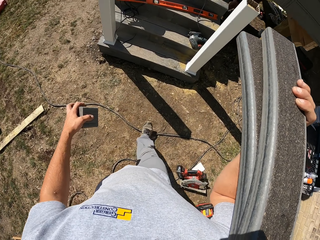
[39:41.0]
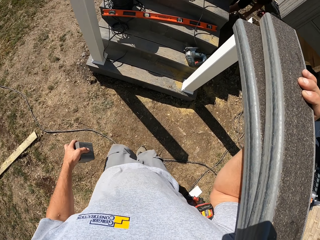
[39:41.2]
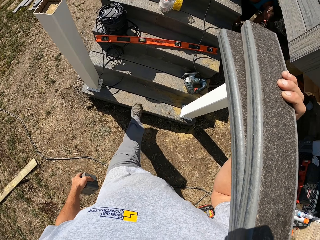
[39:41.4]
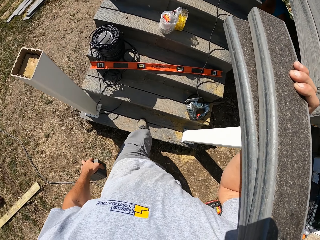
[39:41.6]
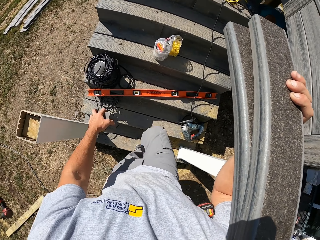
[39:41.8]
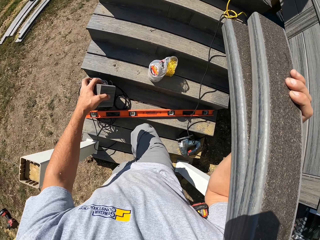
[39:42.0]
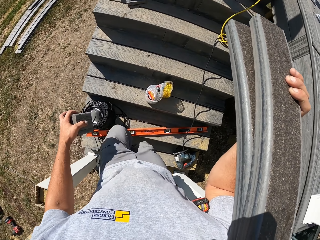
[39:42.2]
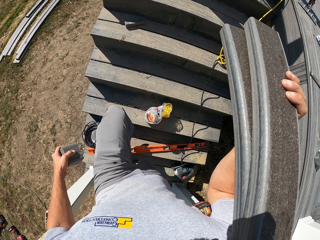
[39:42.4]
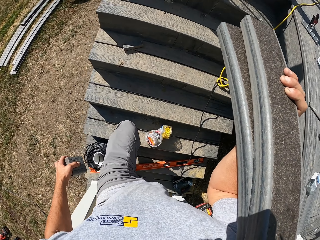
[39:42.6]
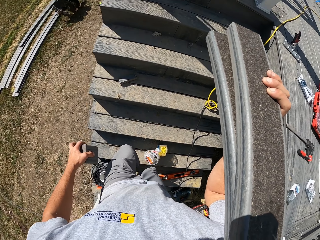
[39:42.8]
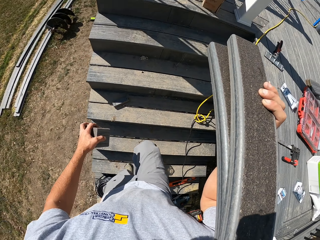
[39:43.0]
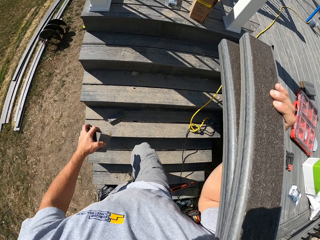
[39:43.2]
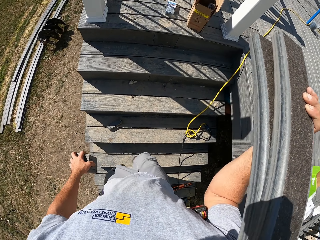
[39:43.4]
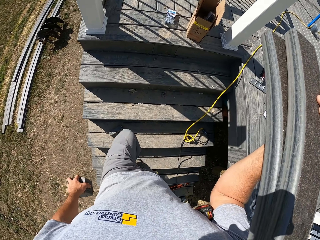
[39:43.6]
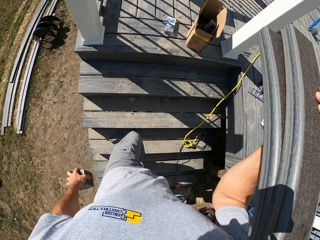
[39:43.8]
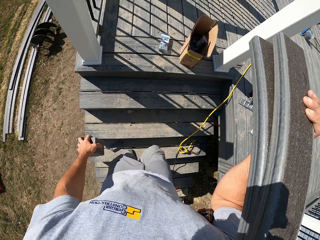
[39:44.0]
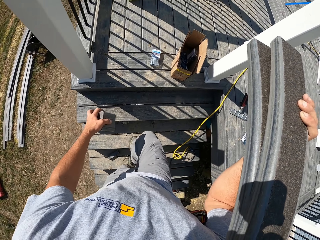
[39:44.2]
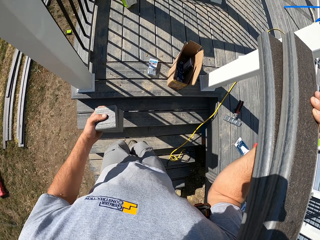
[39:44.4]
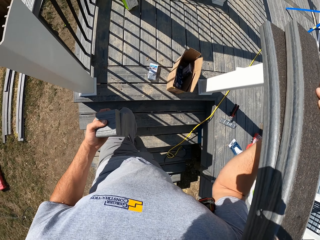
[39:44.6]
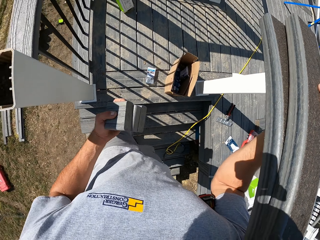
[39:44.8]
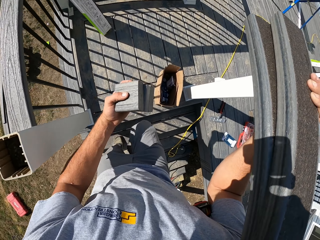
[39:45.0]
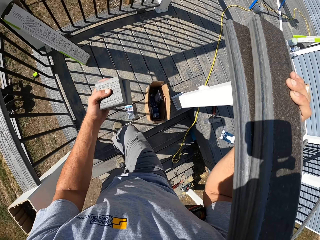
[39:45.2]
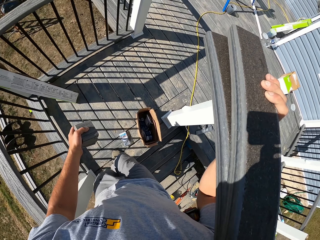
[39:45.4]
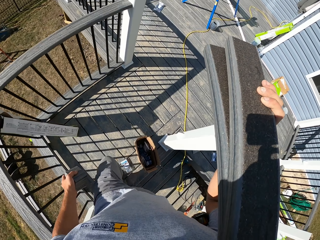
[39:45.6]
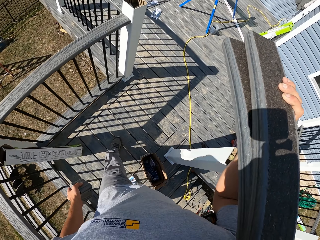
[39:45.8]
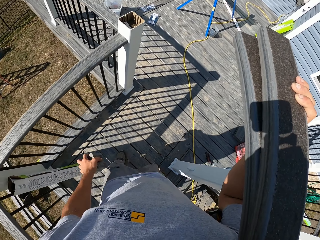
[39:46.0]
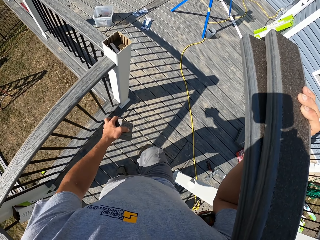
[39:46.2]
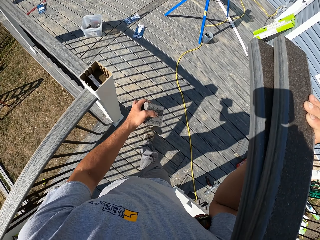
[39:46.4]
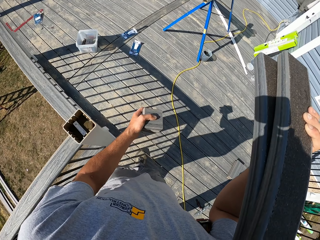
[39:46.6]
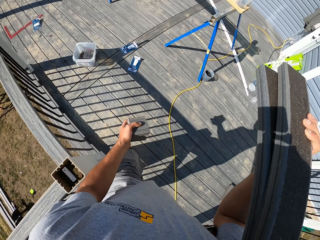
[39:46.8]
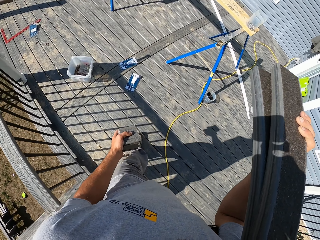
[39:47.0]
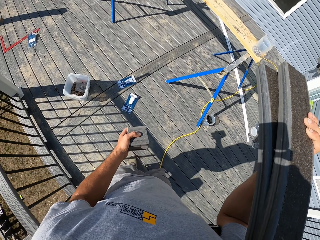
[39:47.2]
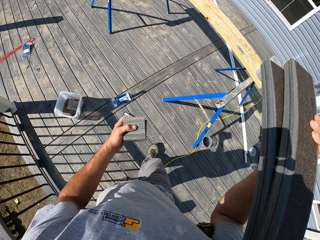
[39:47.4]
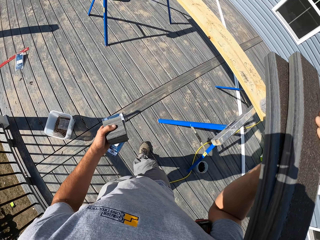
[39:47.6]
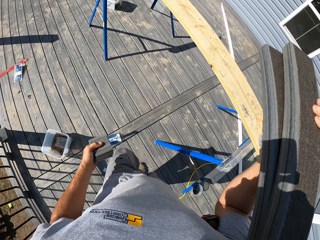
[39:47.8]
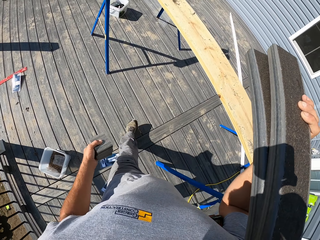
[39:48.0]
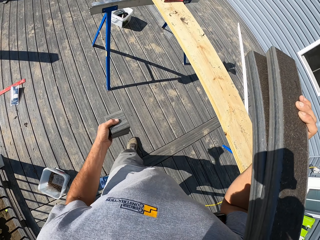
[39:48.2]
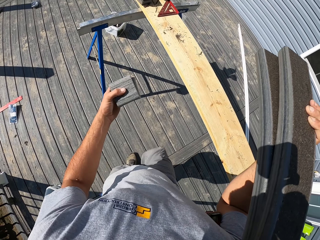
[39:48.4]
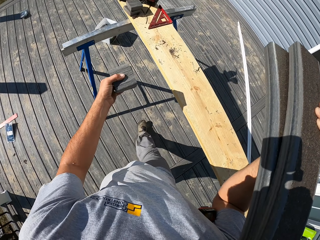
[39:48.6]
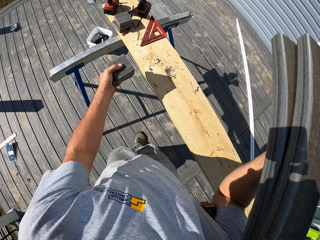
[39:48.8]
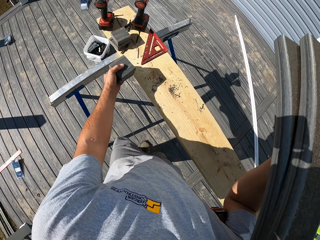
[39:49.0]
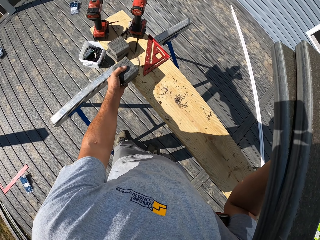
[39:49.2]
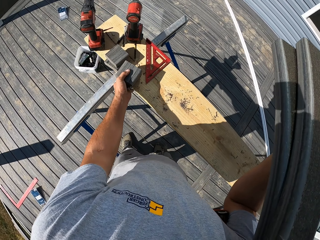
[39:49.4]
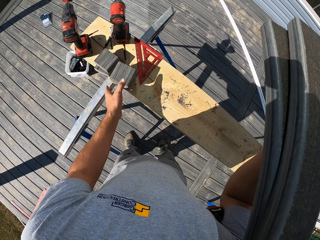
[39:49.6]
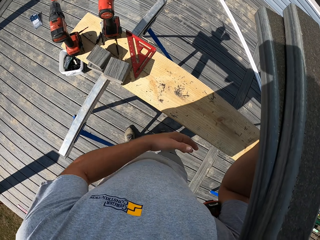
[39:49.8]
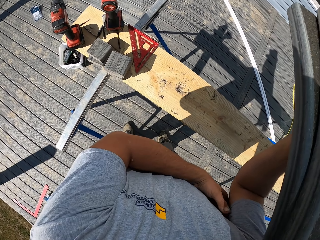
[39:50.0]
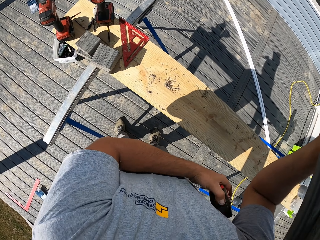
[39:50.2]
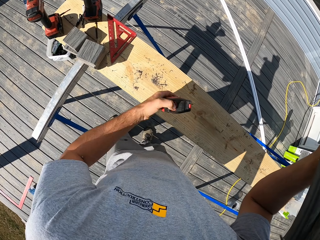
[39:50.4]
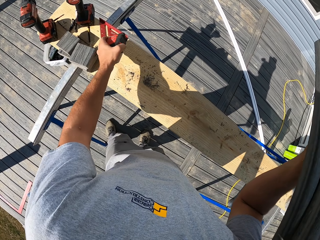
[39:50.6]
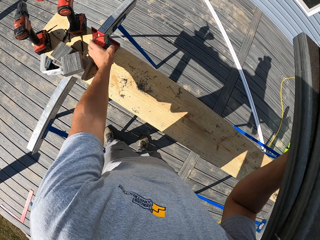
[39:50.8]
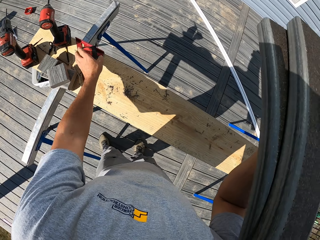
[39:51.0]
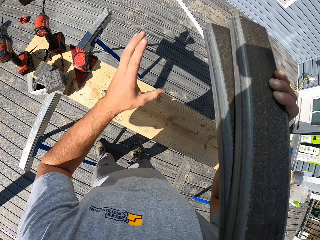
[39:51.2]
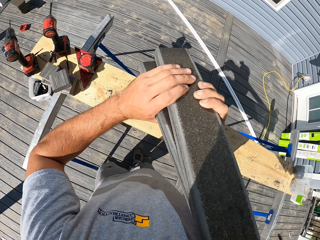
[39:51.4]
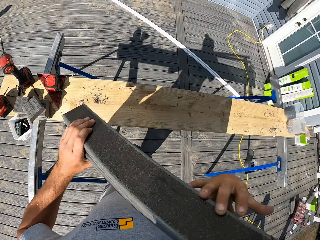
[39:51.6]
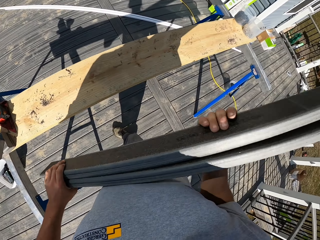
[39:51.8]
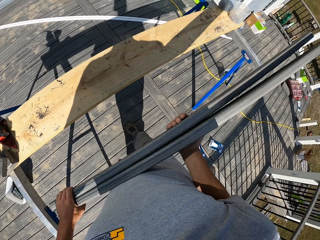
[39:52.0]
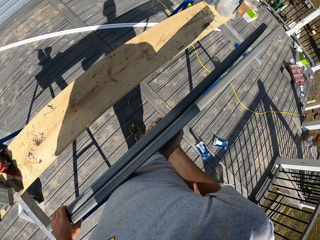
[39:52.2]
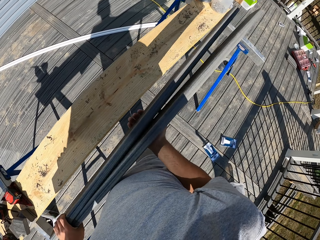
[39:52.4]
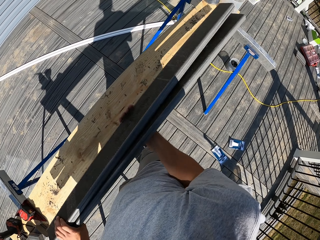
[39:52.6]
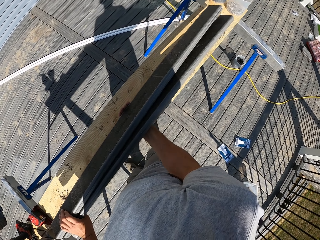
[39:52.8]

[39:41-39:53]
The camera wearer climbs up the stairs. They drop the wood back on the bench. They drop the steel masking tape on the bench. They hold the woods with both hands.

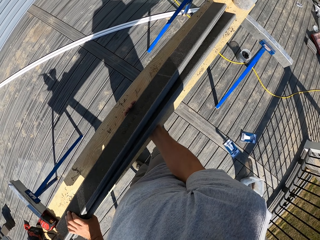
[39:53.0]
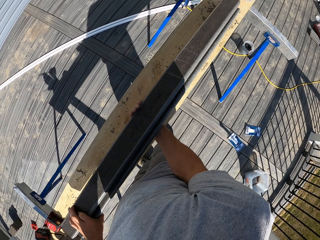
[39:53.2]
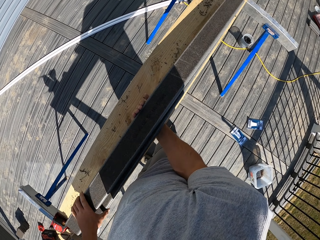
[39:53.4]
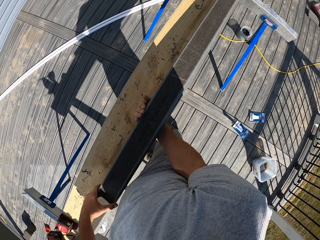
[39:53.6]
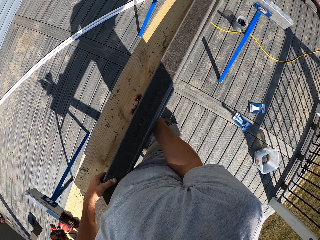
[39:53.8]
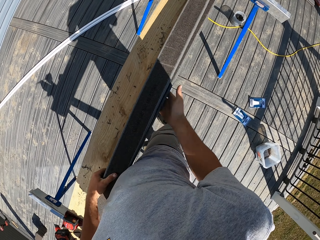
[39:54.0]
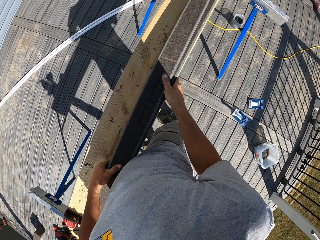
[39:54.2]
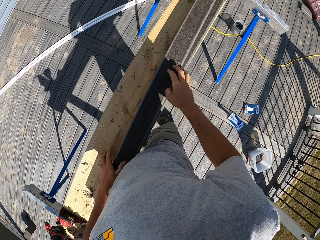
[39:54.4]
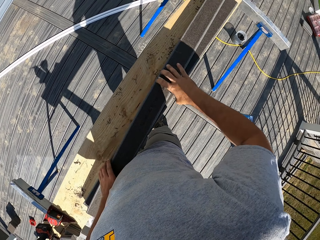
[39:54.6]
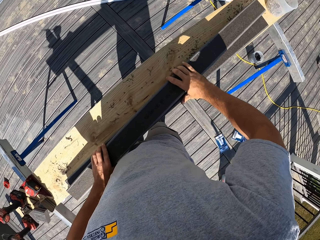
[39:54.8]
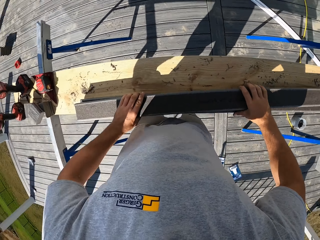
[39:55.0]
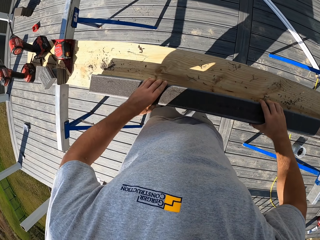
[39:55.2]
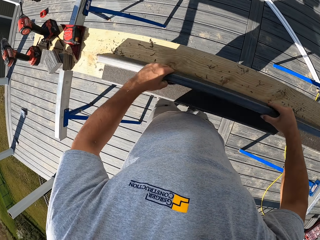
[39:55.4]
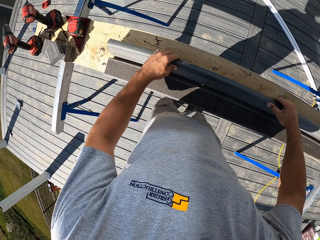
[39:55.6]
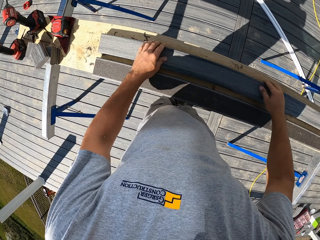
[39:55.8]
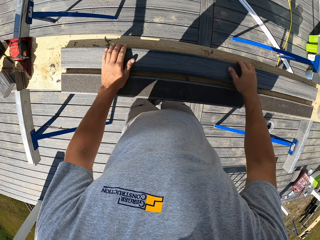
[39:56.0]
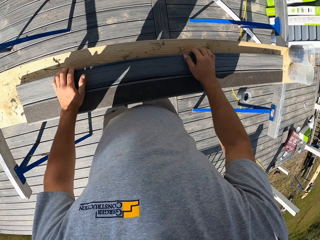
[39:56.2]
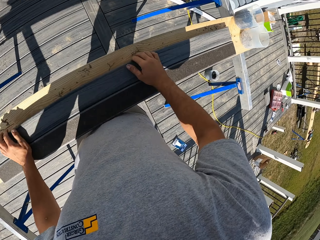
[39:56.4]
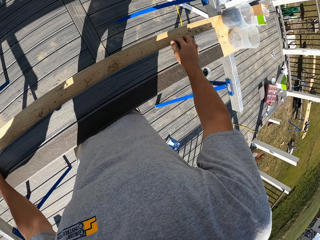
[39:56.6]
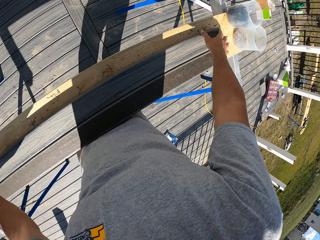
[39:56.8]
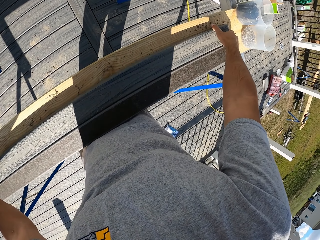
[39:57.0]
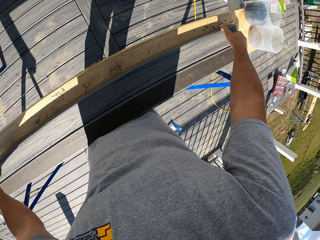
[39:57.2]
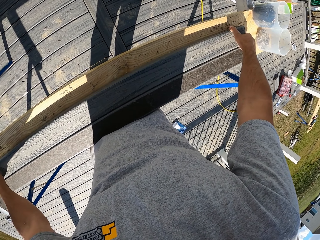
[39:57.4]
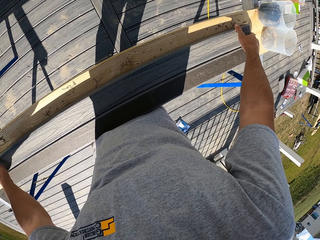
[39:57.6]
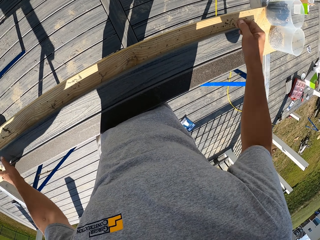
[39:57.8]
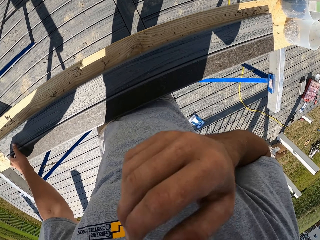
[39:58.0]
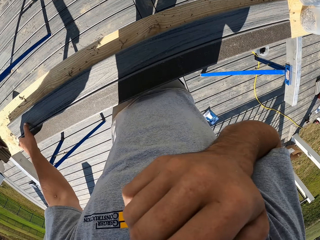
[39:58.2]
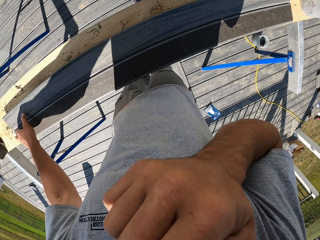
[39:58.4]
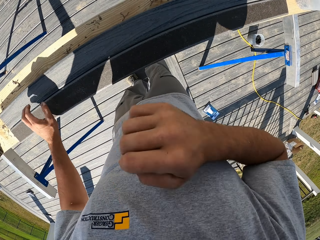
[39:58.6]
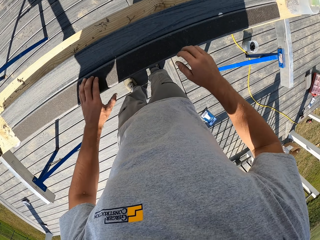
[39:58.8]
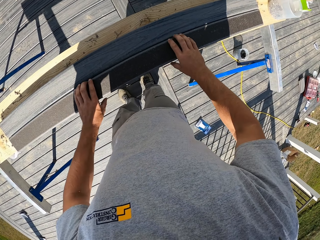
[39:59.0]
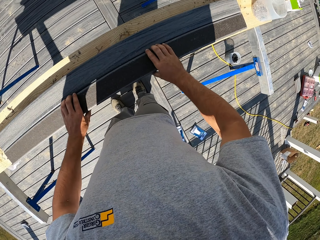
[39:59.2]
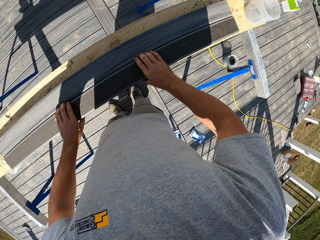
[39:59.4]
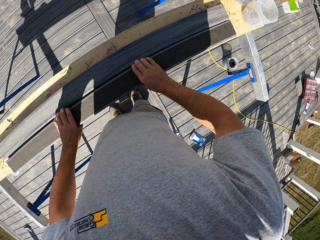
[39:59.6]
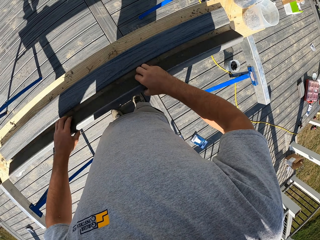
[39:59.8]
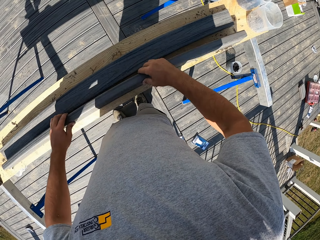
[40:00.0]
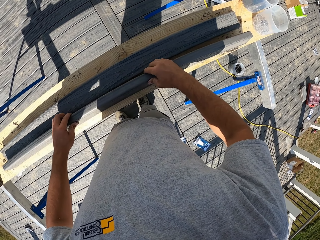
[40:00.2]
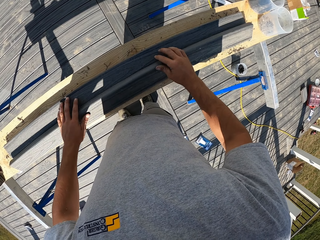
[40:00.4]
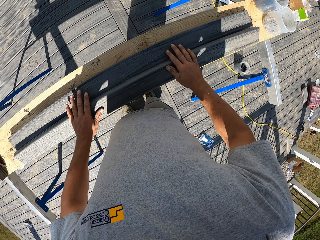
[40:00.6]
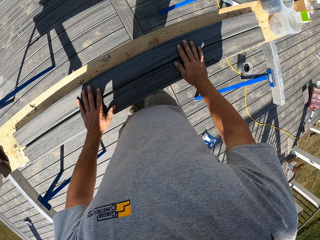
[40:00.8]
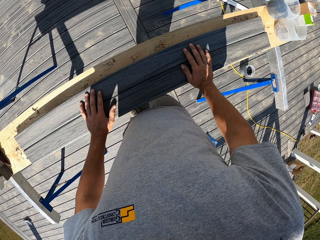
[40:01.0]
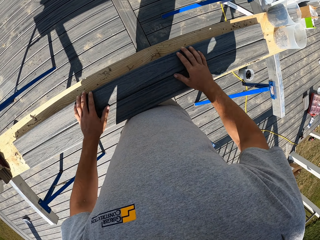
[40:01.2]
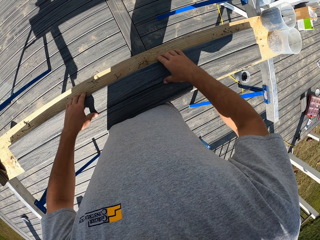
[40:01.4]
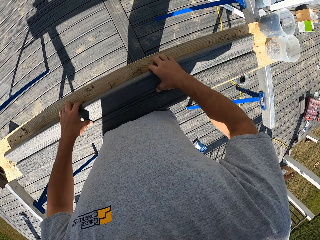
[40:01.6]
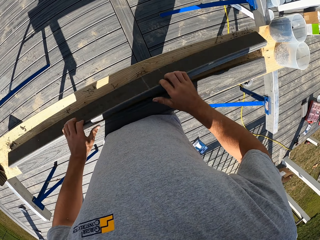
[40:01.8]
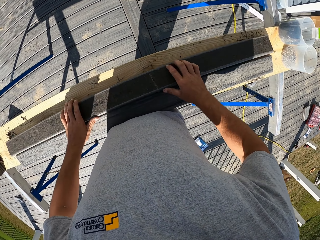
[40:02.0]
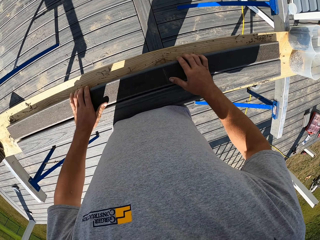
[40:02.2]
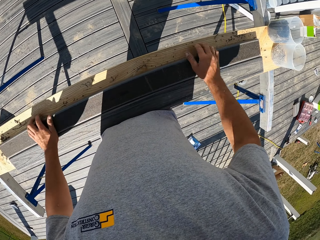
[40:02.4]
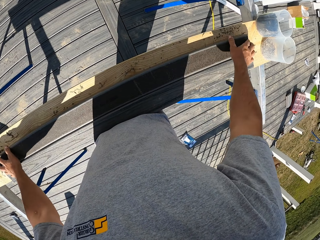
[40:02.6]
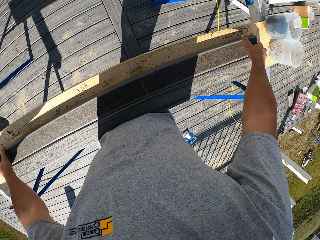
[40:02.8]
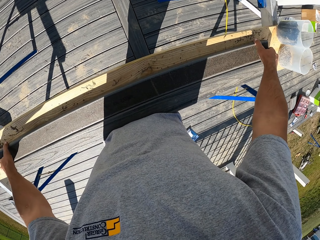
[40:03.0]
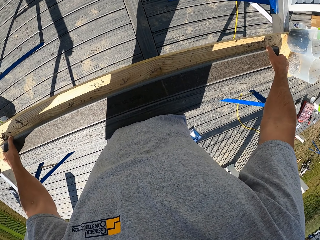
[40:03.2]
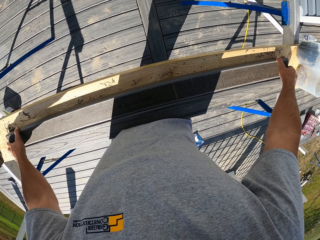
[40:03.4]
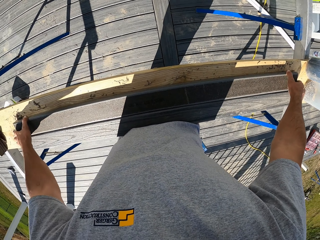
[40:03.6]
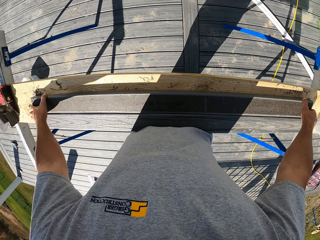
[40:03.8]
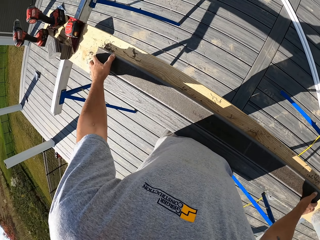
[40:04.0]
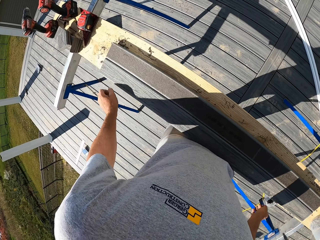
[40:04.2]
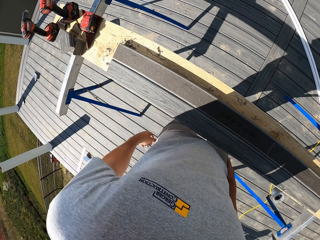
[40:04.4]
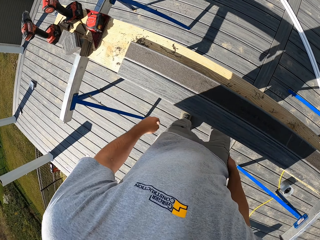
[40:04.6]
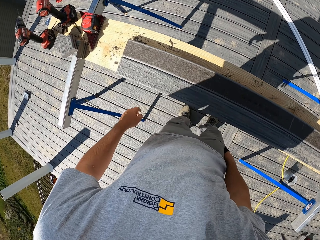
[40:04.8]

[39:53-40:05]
The camera wearer drops the woods on the bench. They move the wood with both hands. They touch the face. They hold the wood with both hands. They turn the wood over. They hold the wood with both hands.
